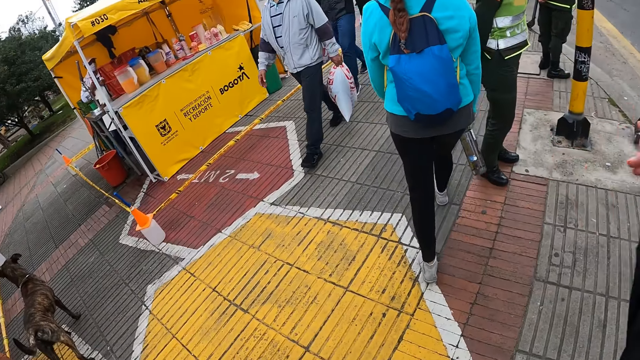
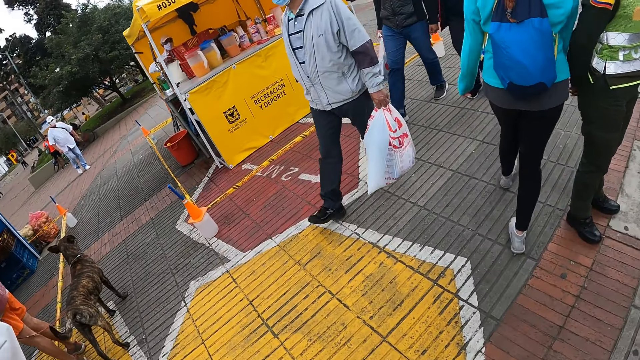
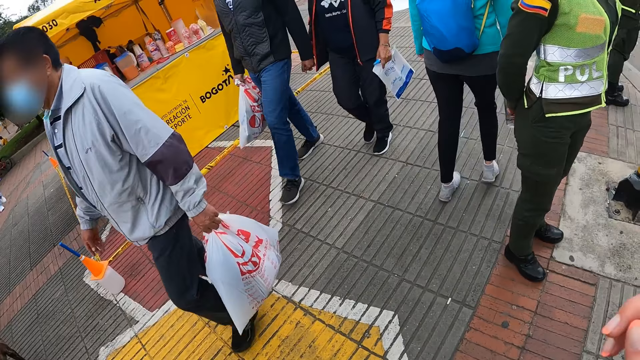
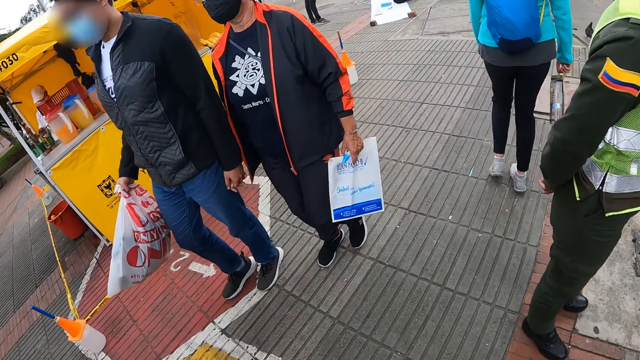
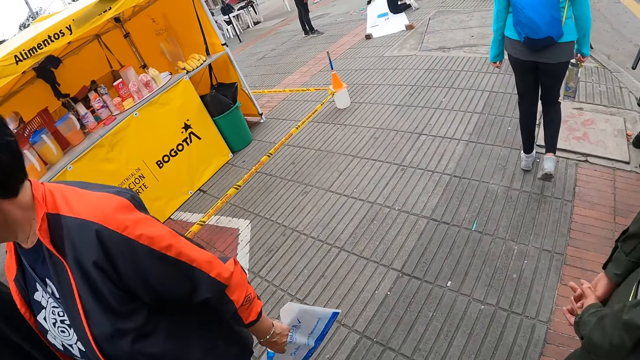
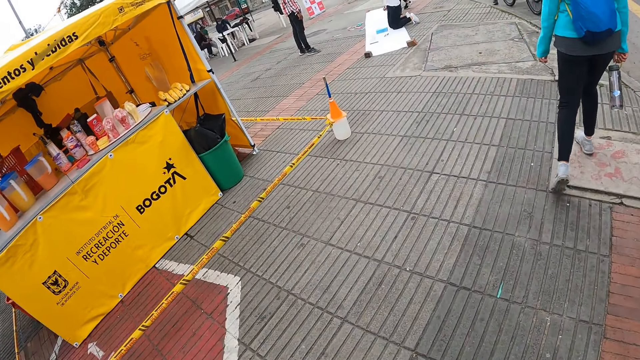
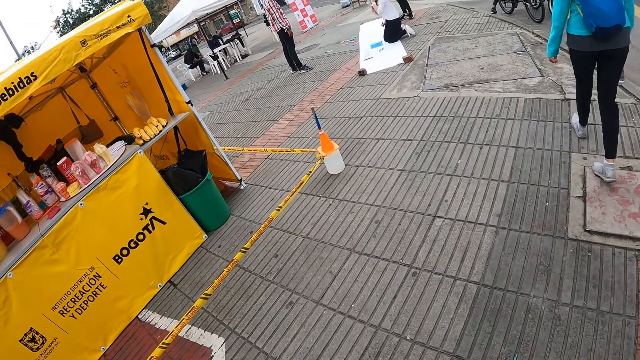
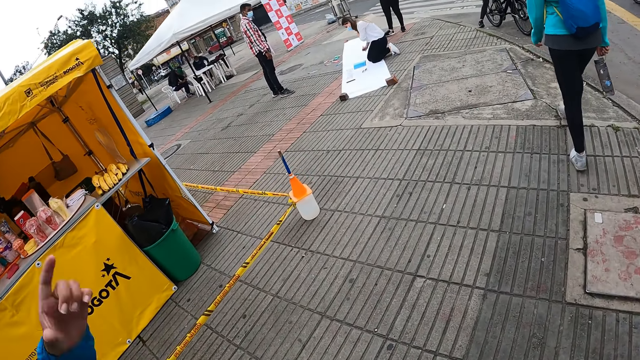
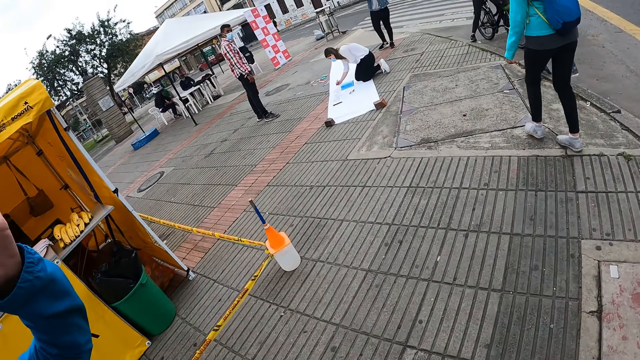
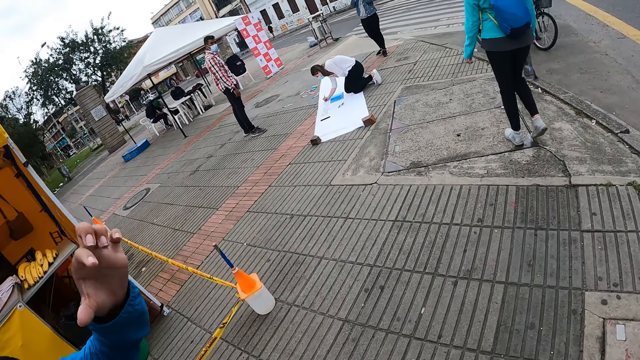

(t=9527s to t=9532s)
The camera wearer moves the right hand. A man walks past the camera wearer. The camera wearer looks around the street. Another man and a woman walk past the camera wearer. Another woman adjusts her camera with her left hand.
